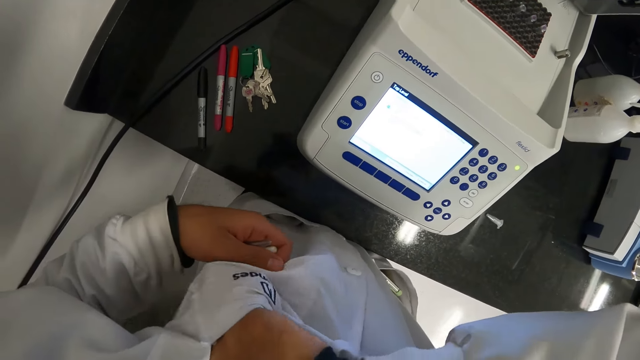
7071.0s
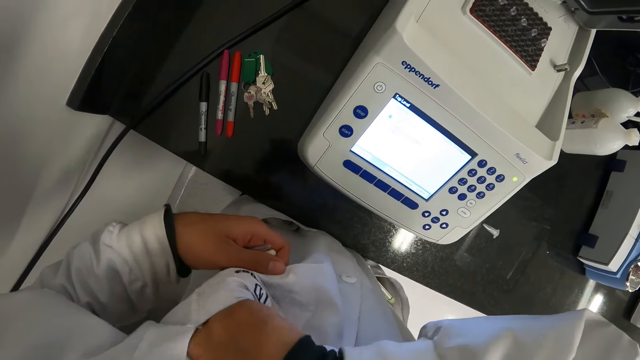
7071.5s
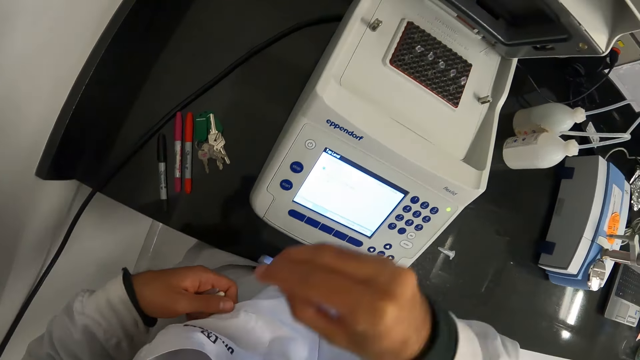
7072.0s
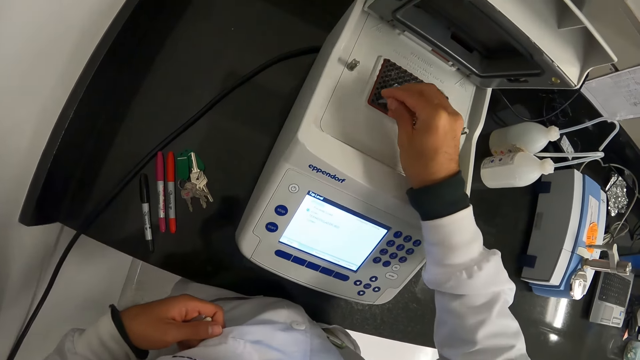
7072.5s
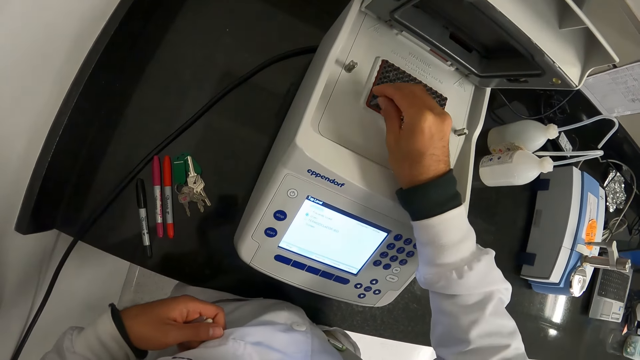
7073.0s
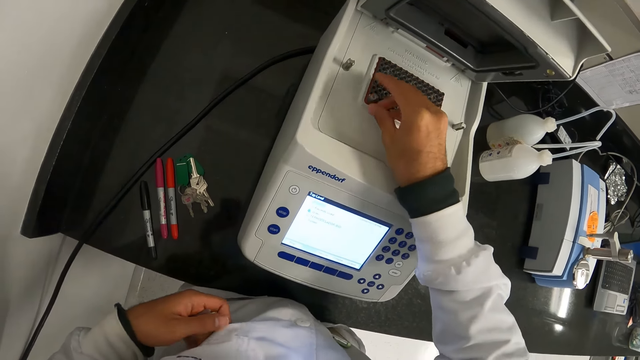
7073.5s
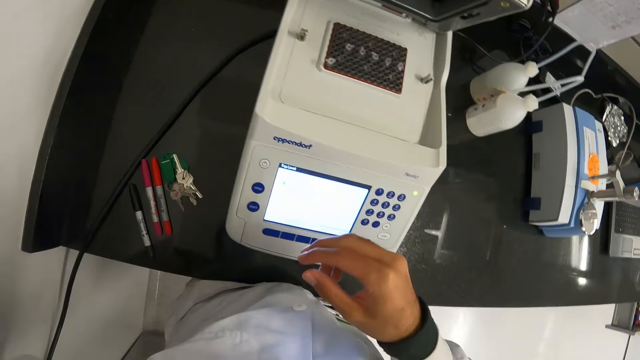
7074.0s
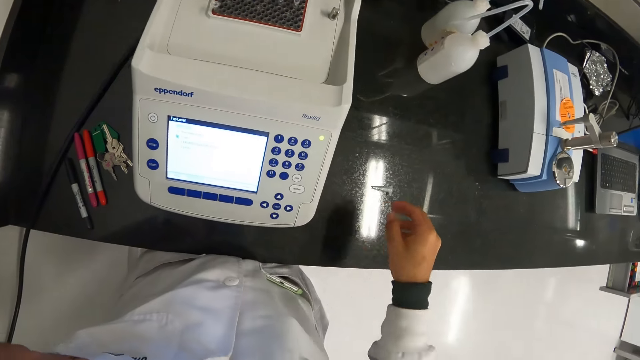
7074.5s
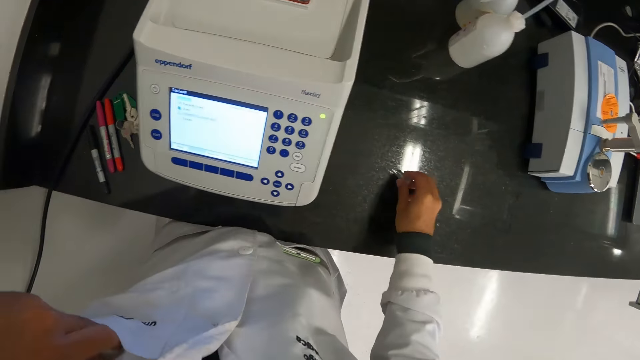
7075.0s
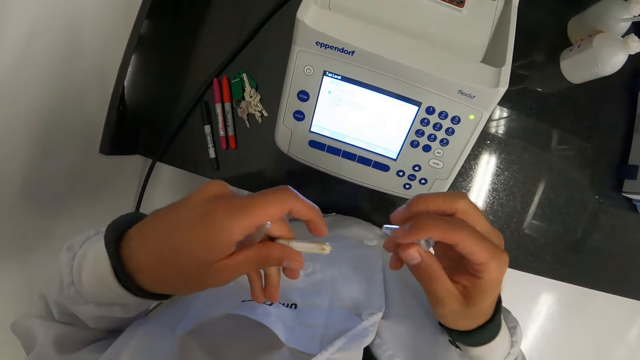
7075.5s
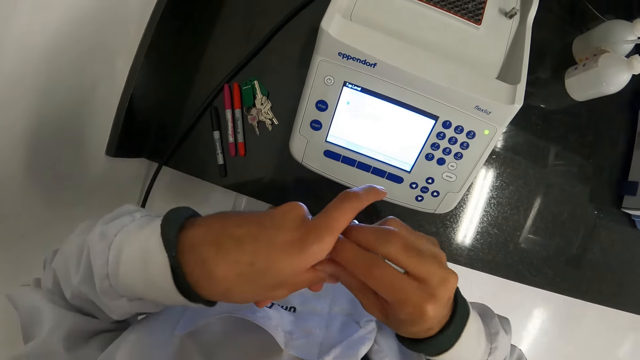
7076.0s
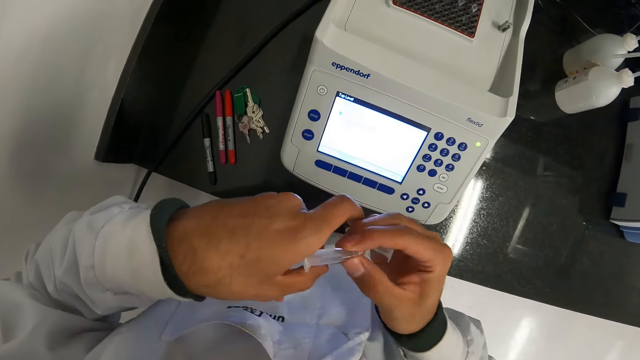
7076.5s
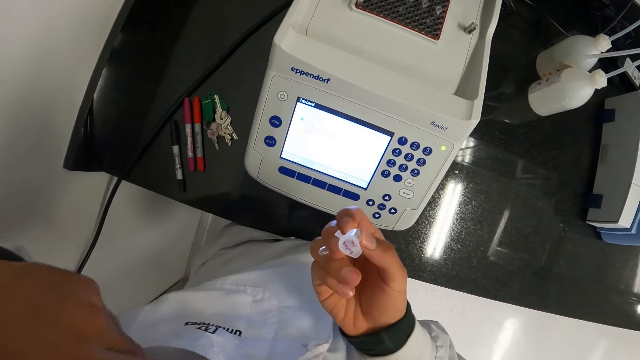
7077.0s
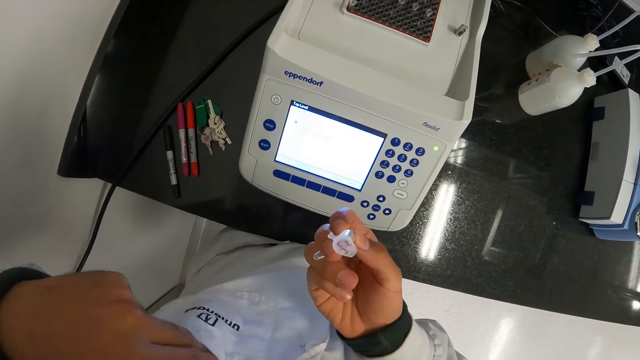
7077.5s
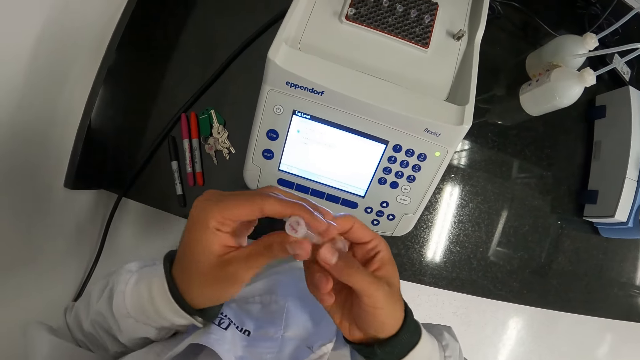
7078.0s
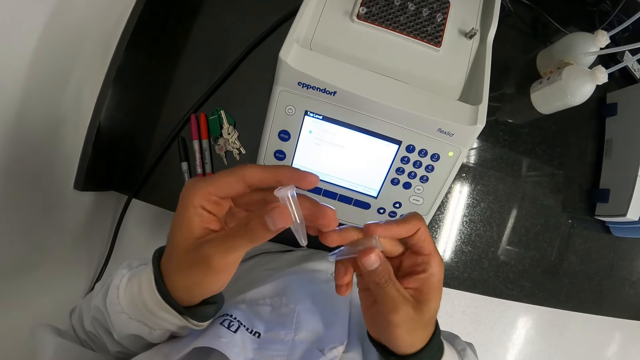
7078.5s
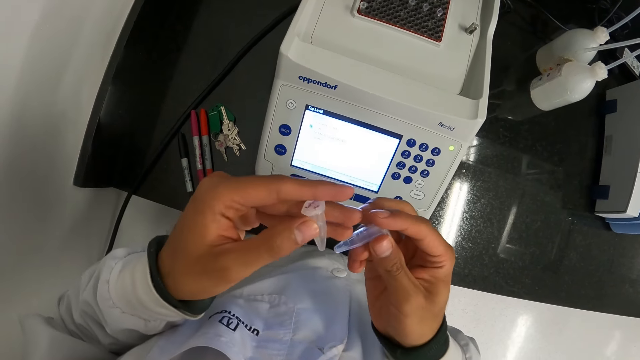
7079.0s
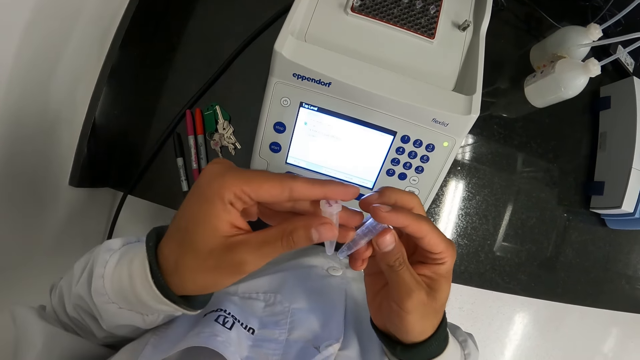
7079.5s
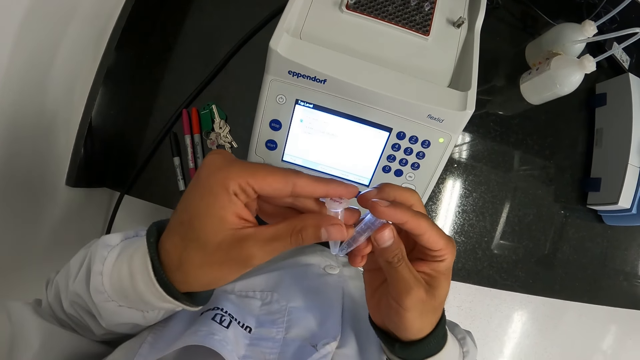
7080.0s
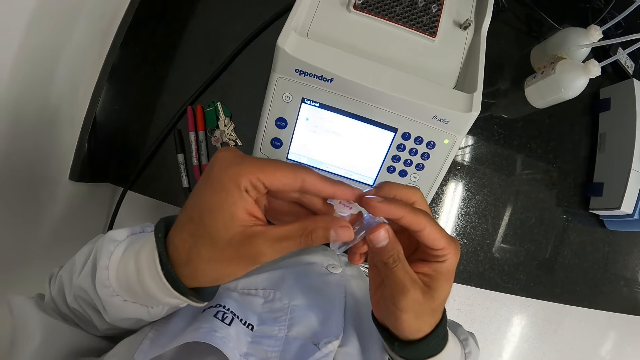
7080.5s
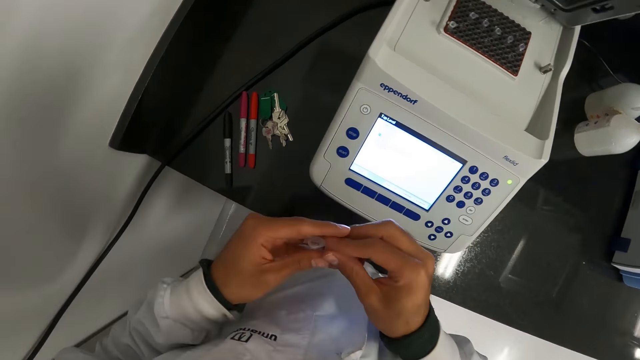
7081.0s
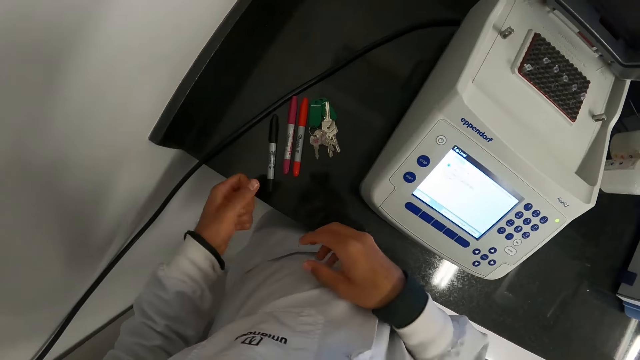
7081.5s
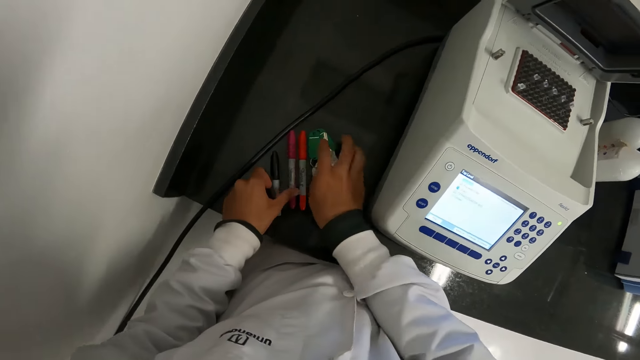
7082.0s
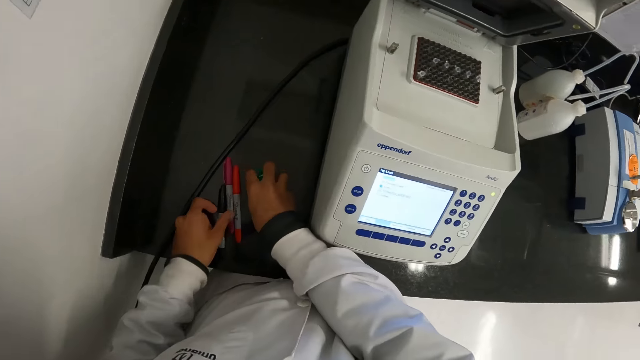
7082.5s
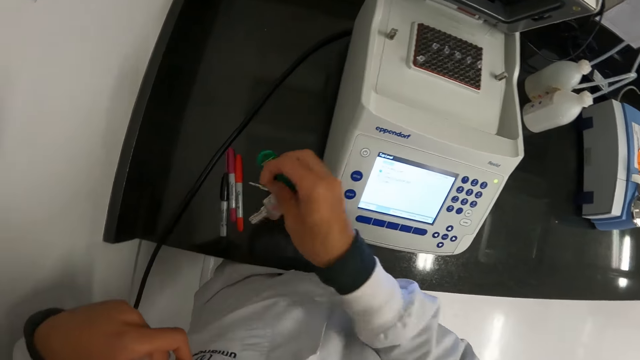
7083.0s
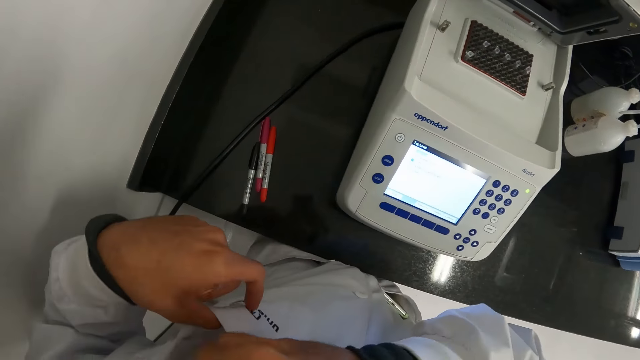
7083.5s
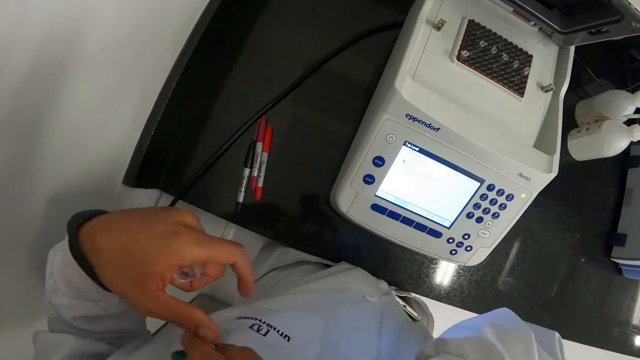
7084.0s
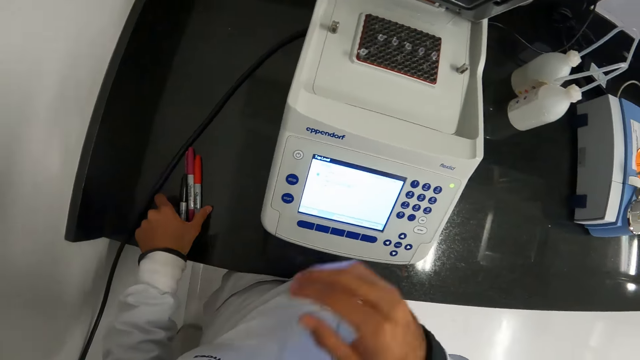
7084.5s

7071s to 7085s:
The camera wearer takes a microtube or eppendorf tube from his laboratory coat pocket with his right hand. He picks the microtube from the master cycler with his right hand. He puts down the eppendorf tube. He puts his left hand in his laboratory coat pocket. He picks the microtube from the work table with his right hand. He takes the microtube from his left hand with his right hand. He drops the vial in his laboratory coat pocket with his left hand. He takes the microtube from his right hand with his left hand. He holds the microtubes in his hands together. He passes the microtube from his right hand to his left hand. He places his left hand on the pens on the work table. He picks the bunch of keys from the work table with his right hand. He holds his laboratory coat pocket with his left hand. He puts the bunch of keys in his laboratory coat pocket with his right hand.

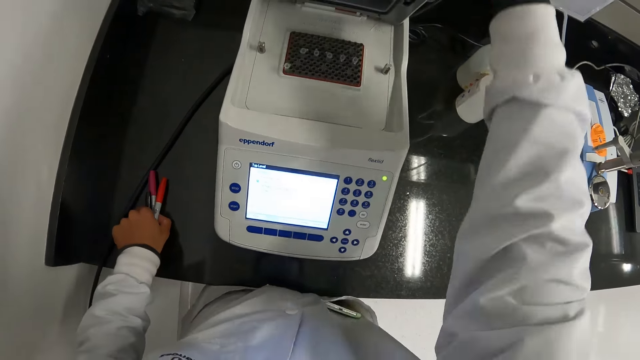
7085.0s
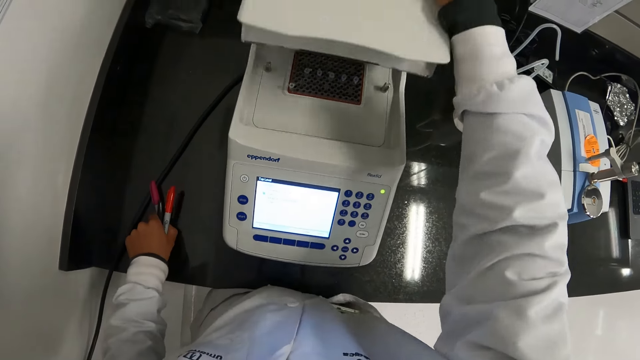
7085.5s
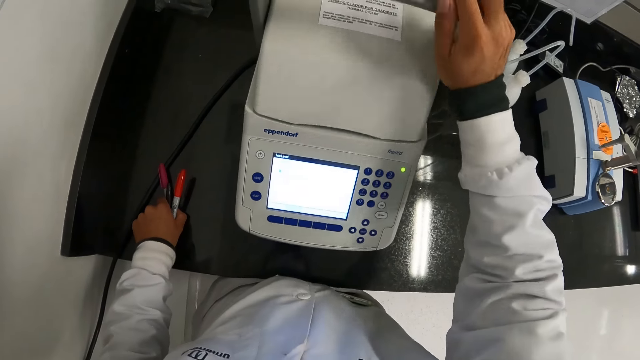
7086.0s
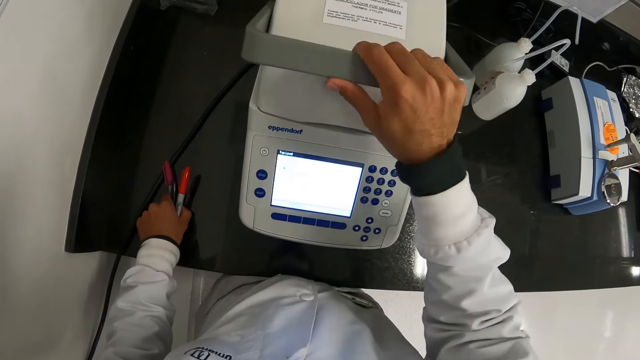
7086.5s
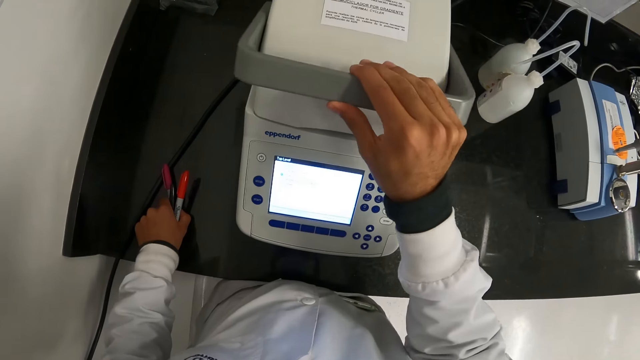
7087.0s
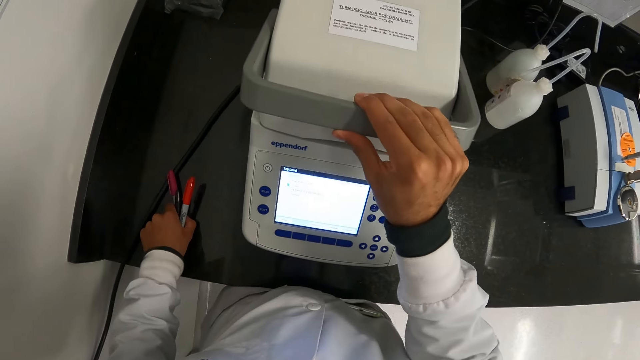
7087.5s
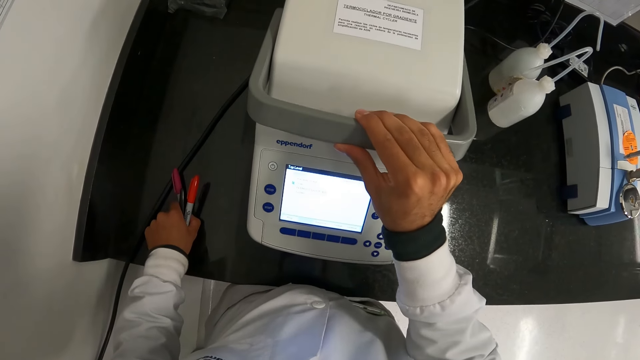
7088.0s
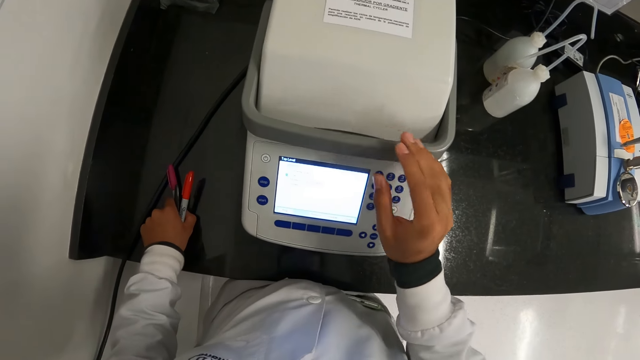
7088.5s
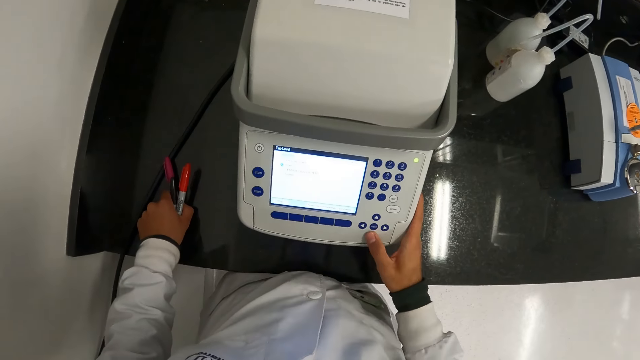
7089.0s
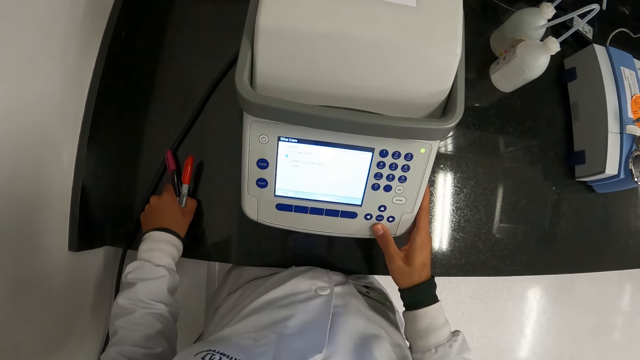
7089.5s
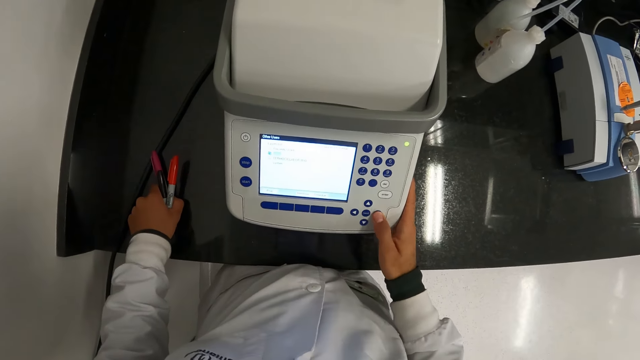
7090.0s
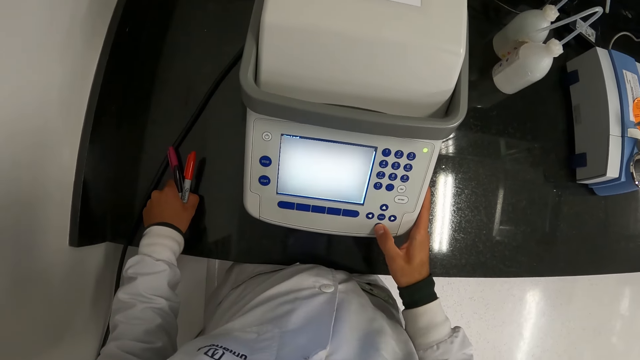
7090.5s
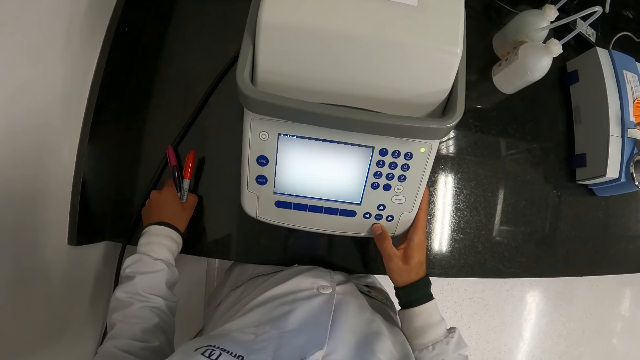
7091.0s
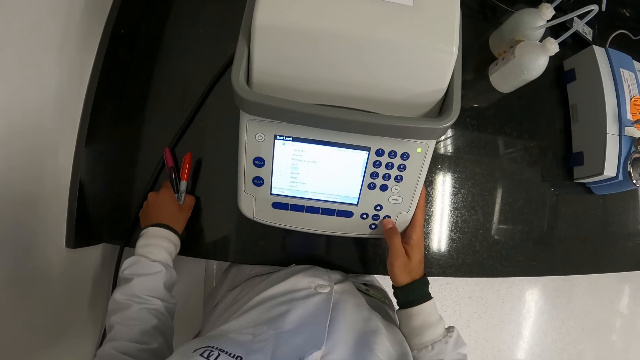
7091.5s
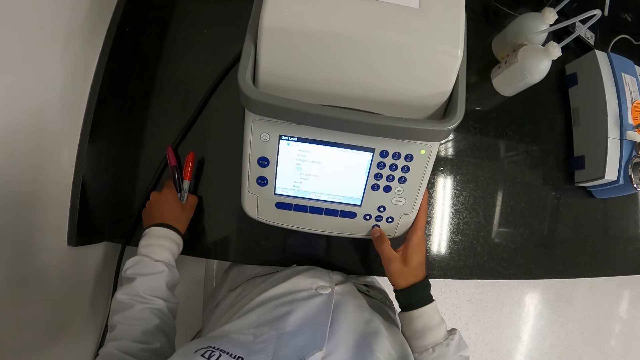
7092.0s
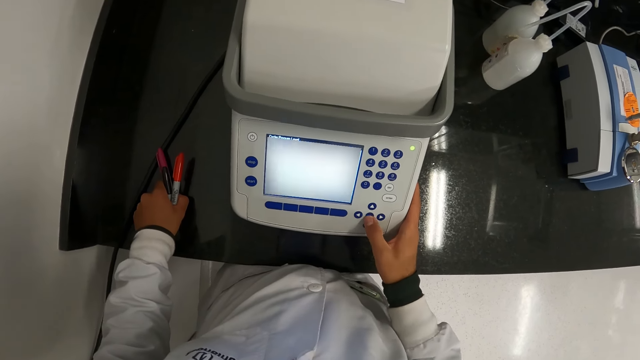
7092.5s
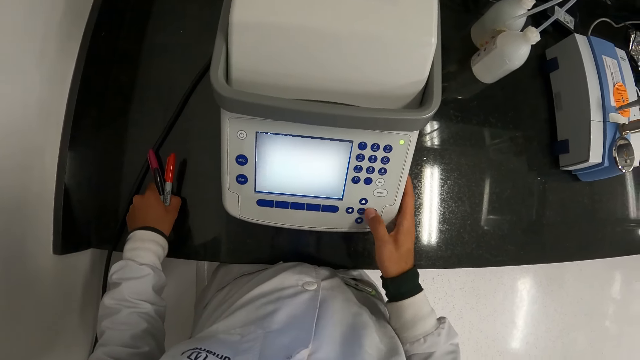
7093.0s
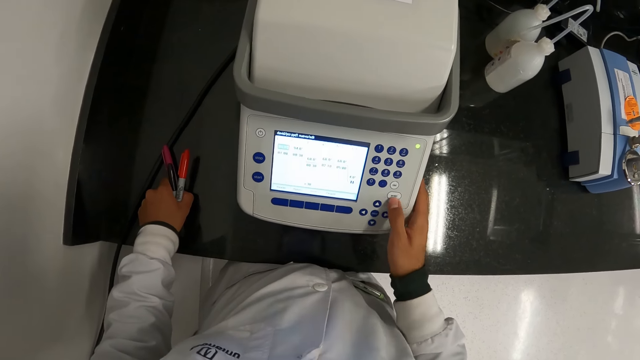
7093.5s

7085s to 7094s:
The camera wearer holds the pens from the work table with his left hand. He closes the master cycler or spectrophotometer on the work table with his right hand. He pushes the master cycler handle with his right hand. He operates the master cycler on the work table with his right hand. He touches the spectrophotometer button.
